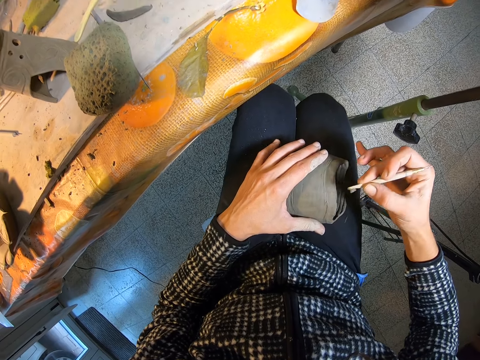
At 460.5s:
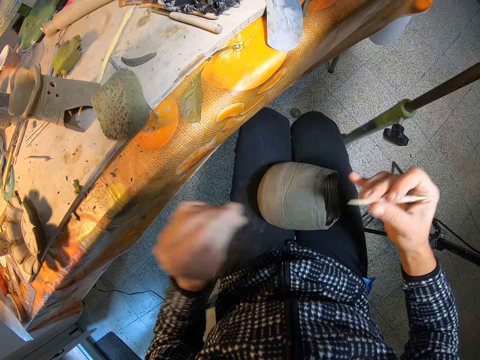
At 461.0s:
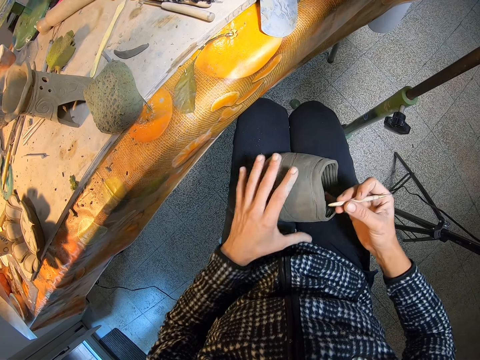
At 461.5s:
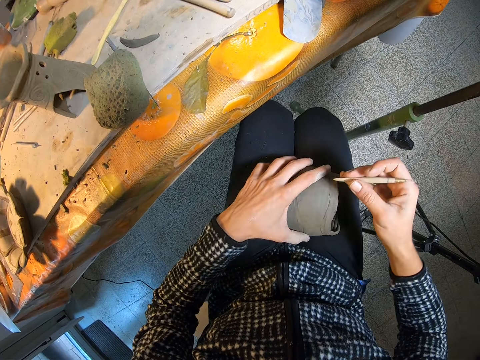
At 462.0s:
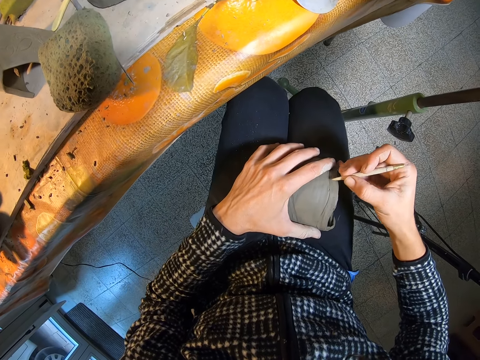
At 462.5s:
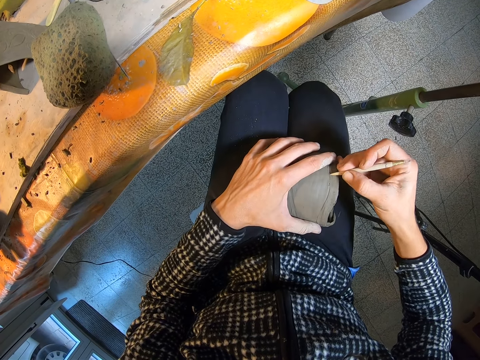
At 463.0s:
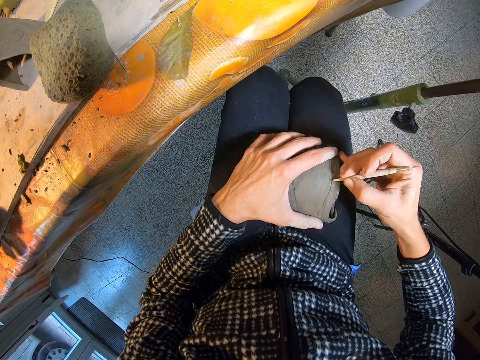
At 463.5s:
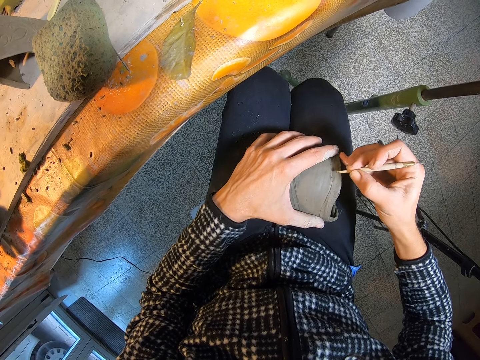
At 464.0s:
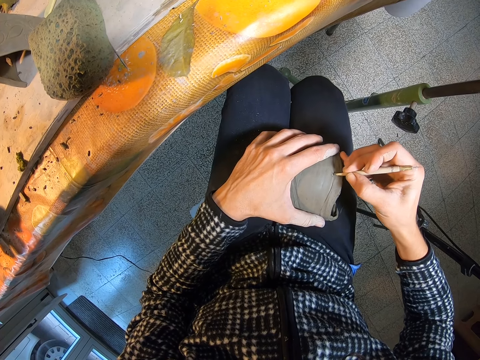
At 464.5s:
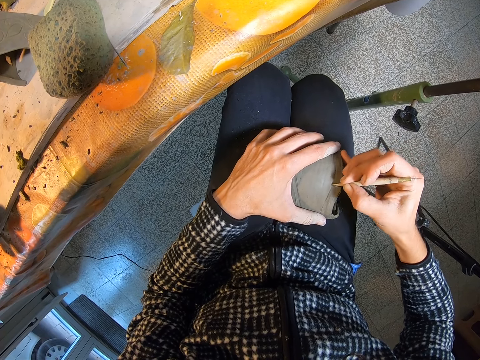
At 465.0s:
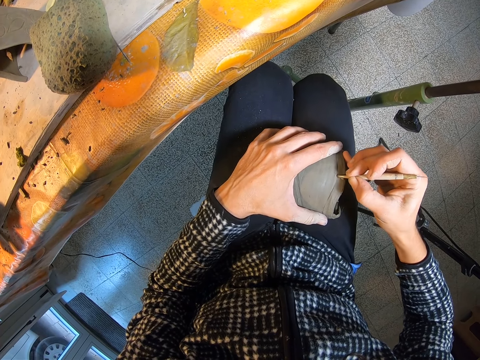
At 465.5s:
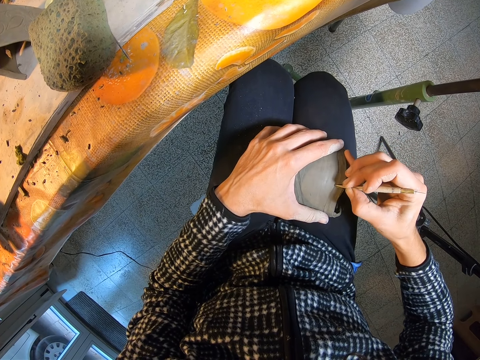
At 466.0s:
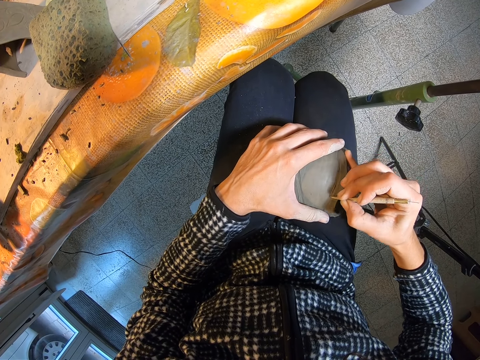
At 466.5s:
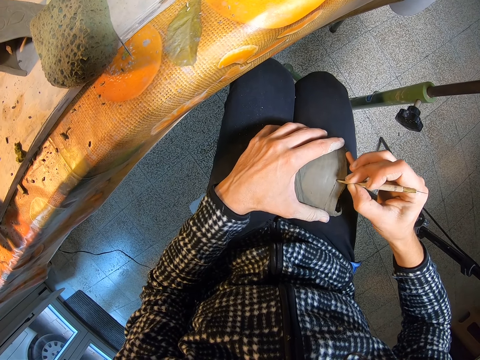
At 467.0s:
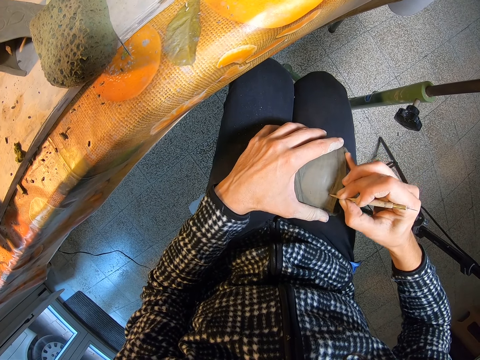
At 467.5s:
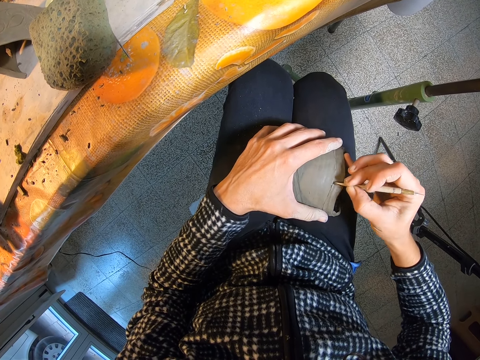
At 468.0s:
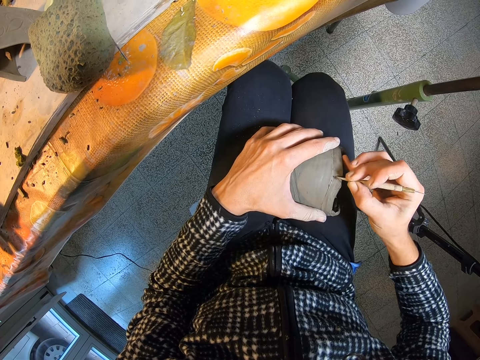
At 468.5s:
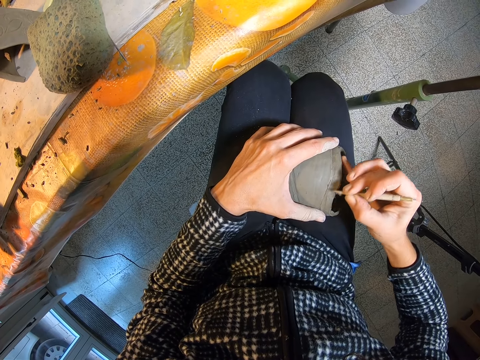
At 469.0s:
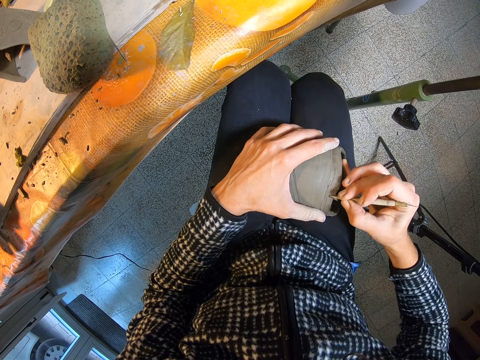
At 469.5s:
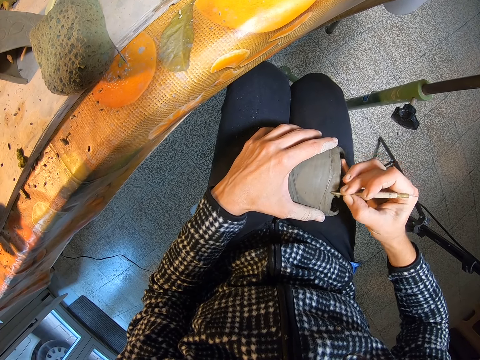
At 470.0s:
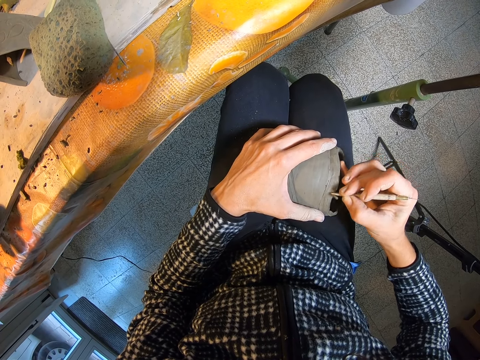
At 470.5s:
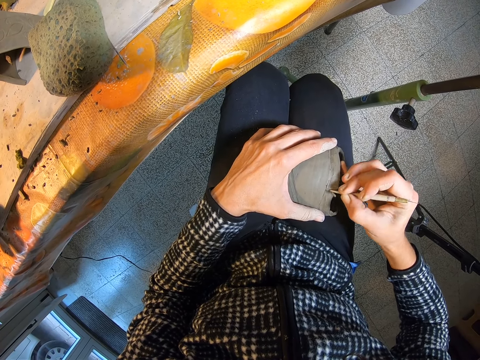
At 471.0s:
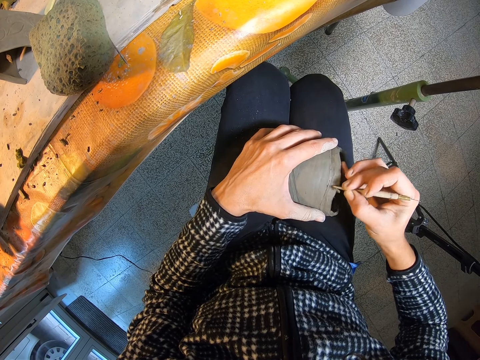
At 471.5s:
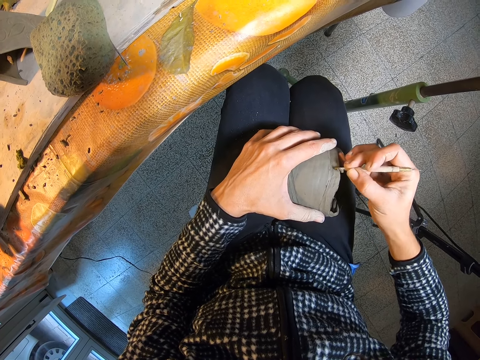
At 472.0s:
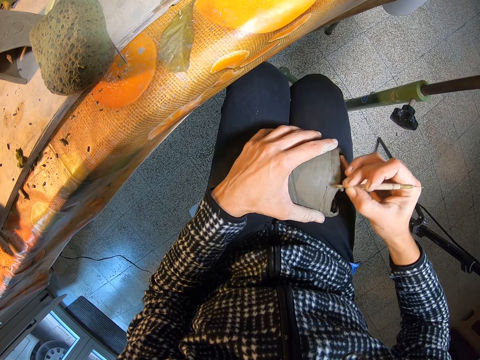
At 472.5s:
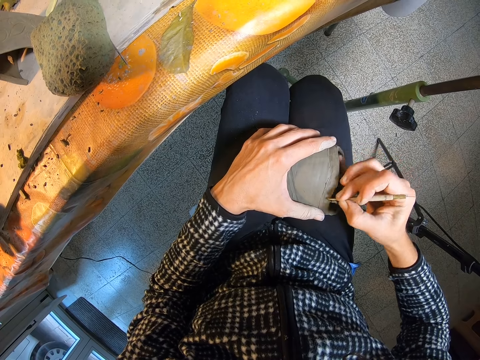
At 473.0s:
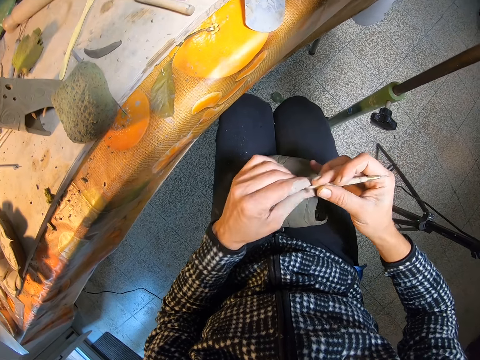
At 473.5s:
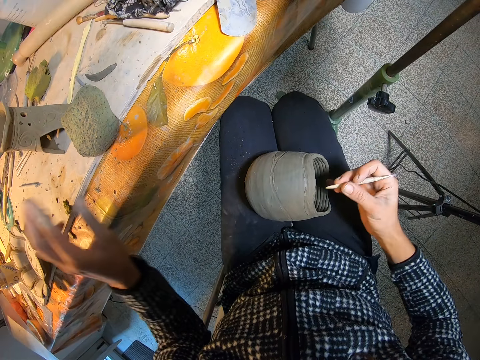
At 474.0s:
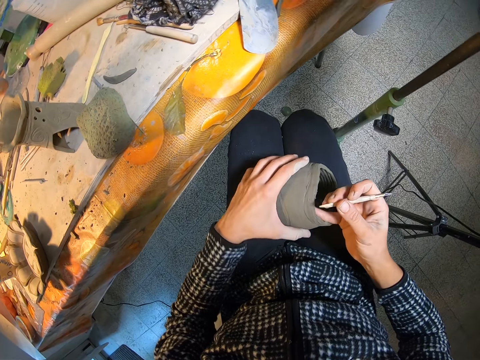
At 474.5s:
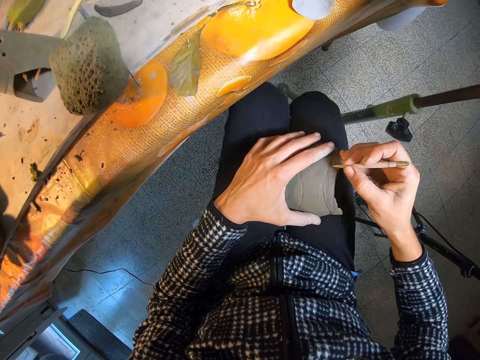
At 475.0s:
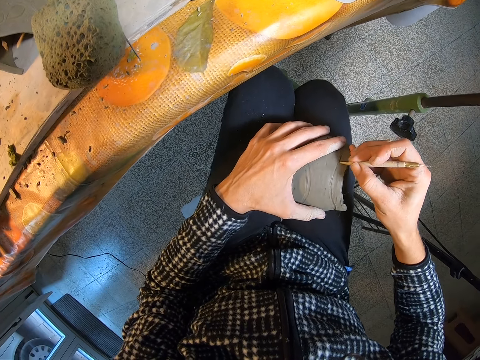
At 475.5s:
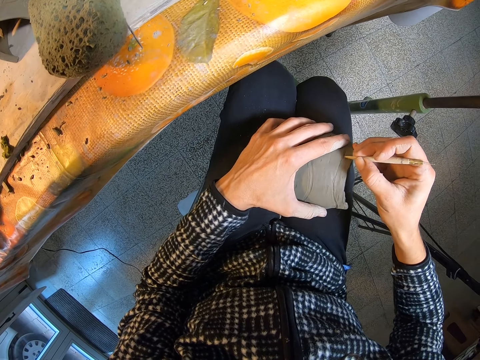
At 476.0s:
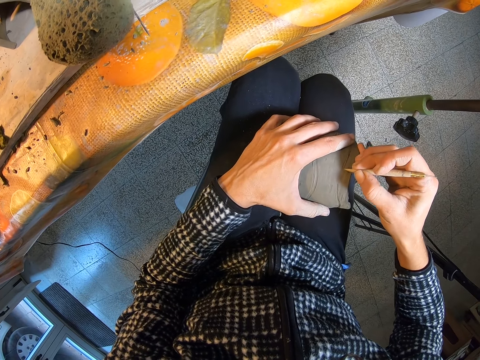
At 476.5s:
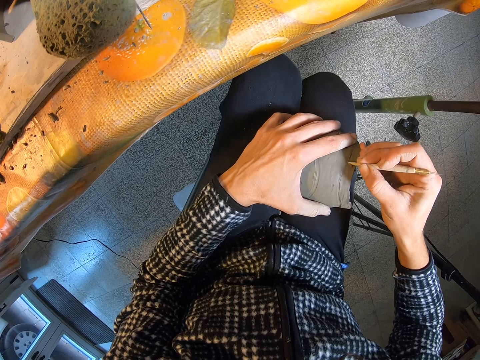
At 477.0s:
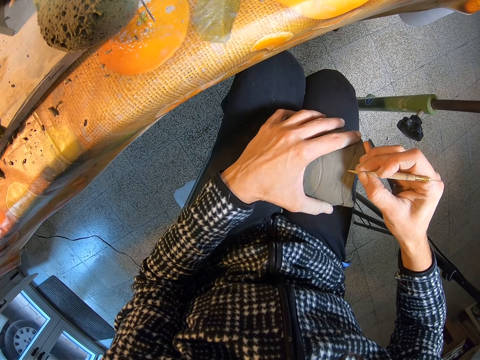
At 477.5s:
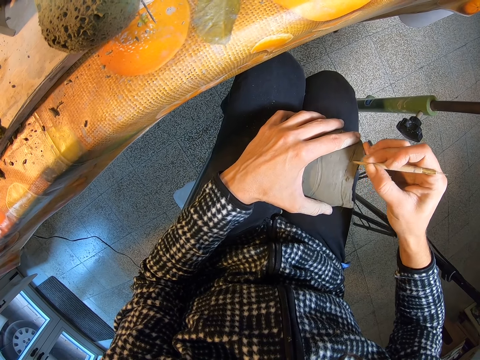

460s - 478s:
The camera wearer wipes off clay on the boxwood tool with her left hand. She drops clay on the table. She adjusts the clay on her lap with her left hand. She shapes the clay with the boxwood tool in her right hand. She wipes off clay on the boxwood tool with her left hand. She drops clay on the table. She adjusts the clay on her lap with her left hand. She shapes the clay with the boxwood tool in her right hand.

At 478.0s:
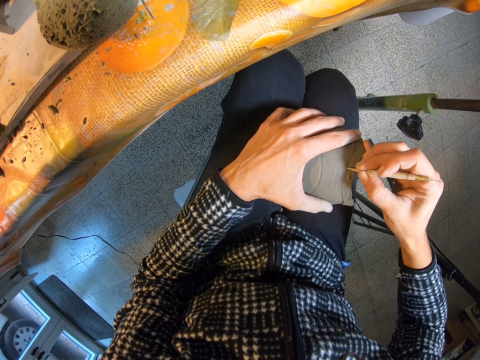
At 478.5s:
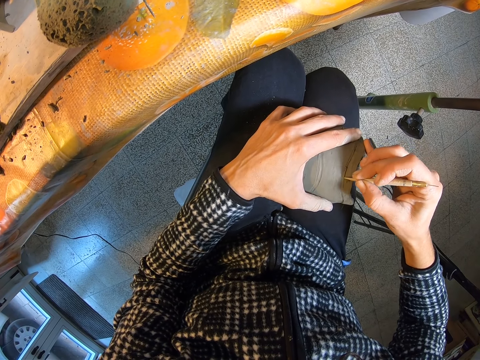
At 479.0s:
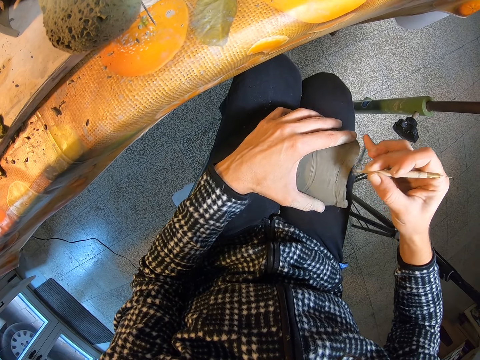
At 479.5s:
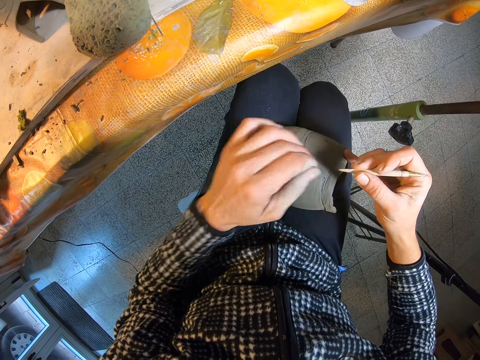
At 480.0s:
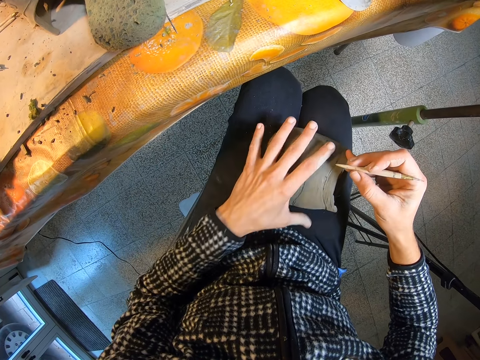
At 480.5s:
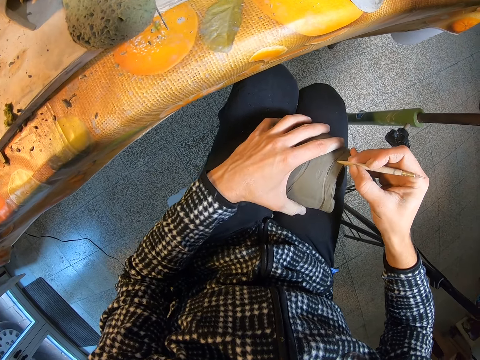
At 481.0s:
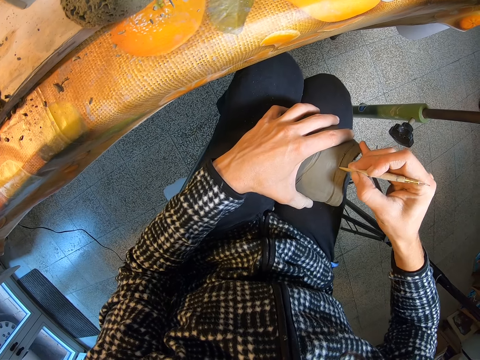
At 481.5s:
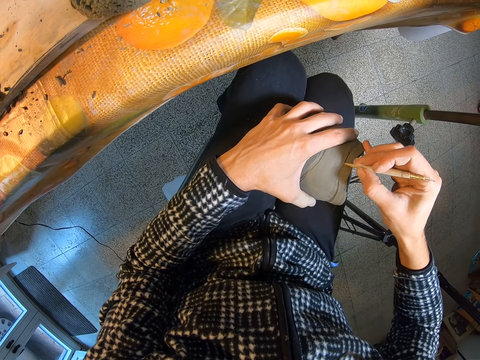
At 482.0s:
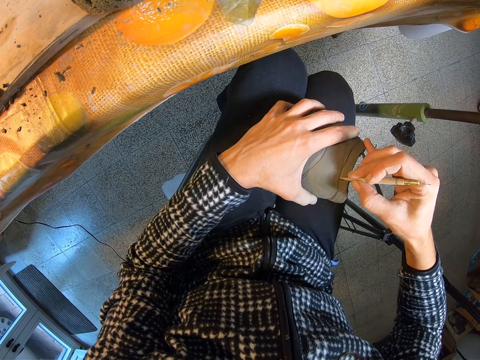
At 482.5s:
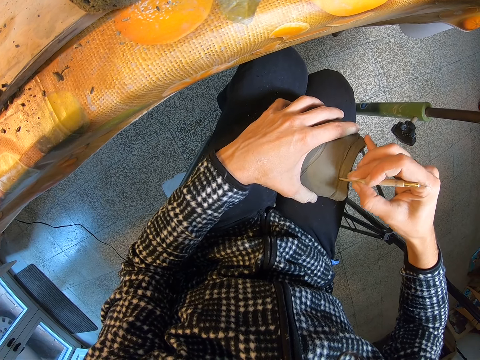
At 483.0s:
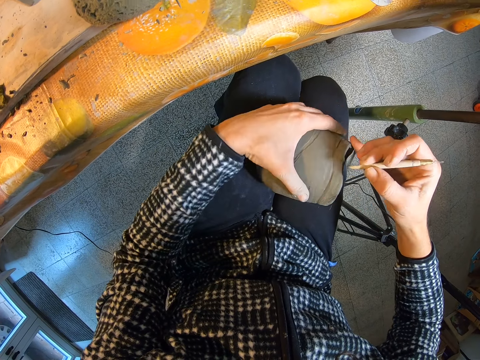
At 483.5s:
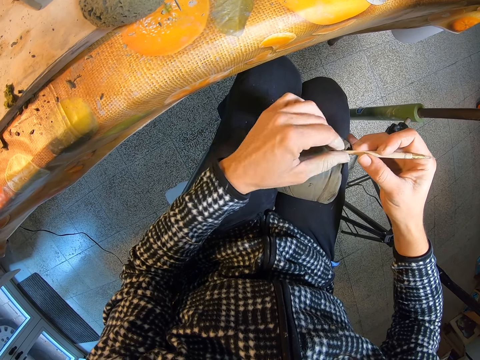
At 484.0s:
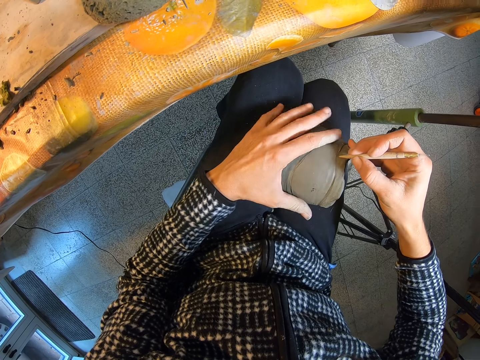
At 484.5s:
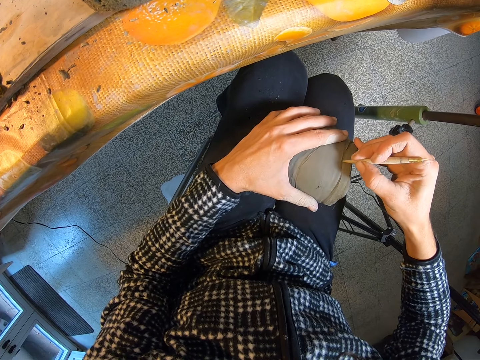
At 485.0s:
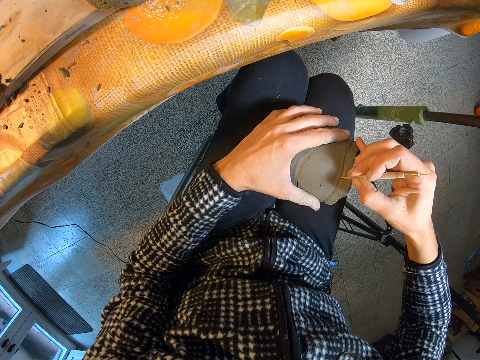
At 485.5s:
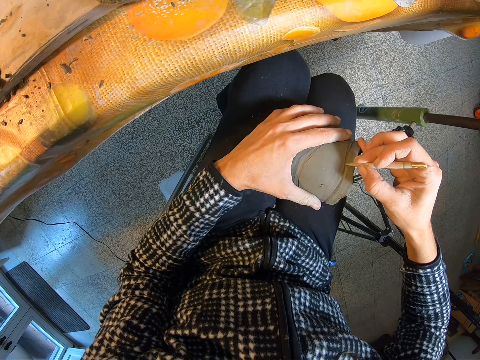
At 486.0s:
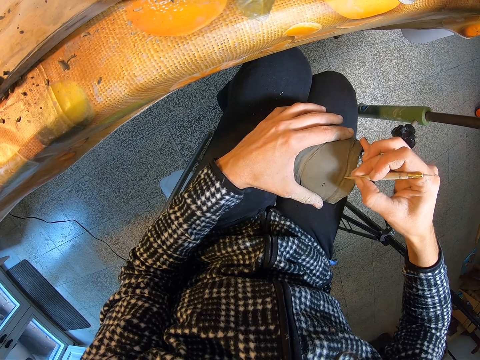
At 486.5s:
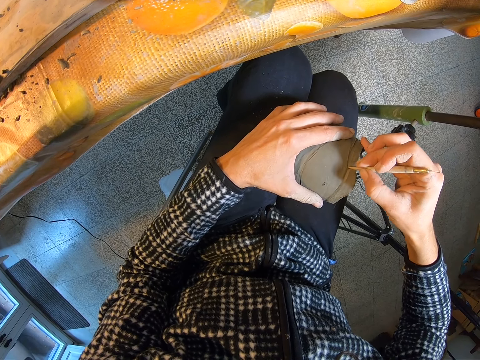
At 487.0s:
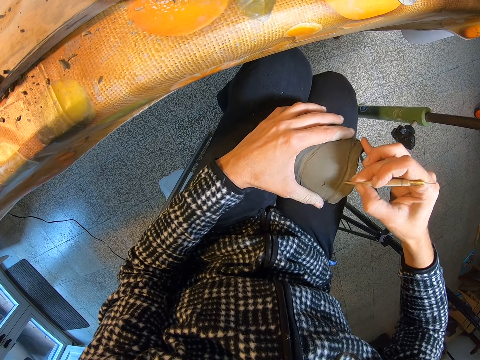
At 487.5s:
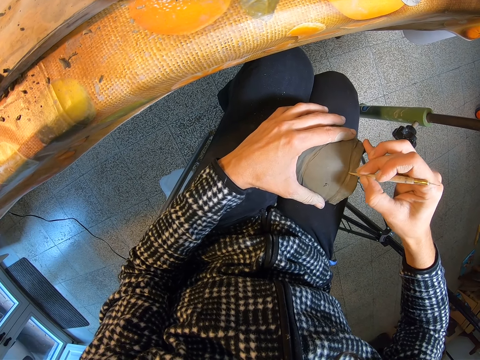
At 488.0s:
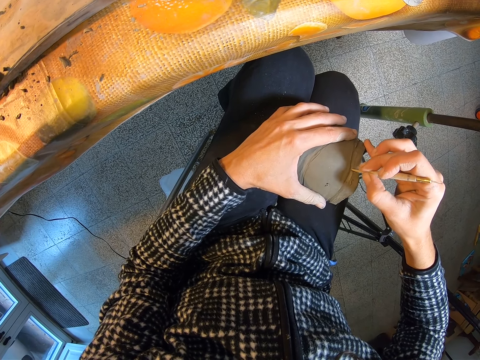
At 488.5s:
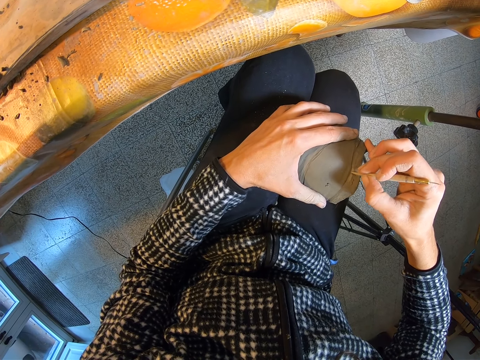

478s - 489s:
The camera wearer wipes off clay on the boxwood tool or potter's needle with her left hand. She drops clay on the table. She adjusts the clay on her lap with her left hand. She places her hand on the craft. She shapes the clay with the boxwood tool in her right hand. She sketches the craft with the potter's needle. She tilts the craft with her hand. She wipes off clay on the boxwood tool with her left hand. She drops clay on the floor. She holds the clay on her lap with her left hand. She shapes the clay with the boxwood tool in her right hand. She places her hand on the craft. She sketches the craft with the potter's needle.
